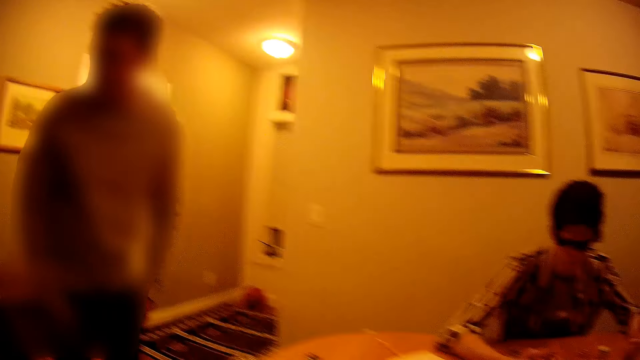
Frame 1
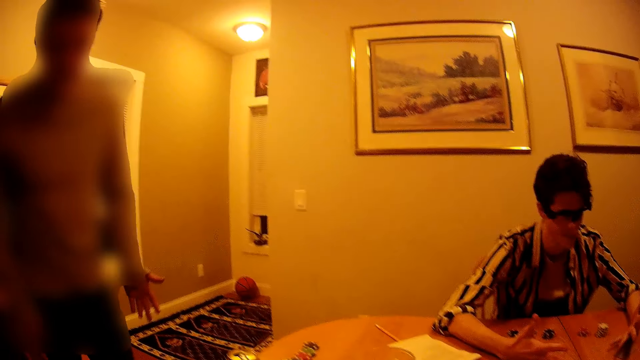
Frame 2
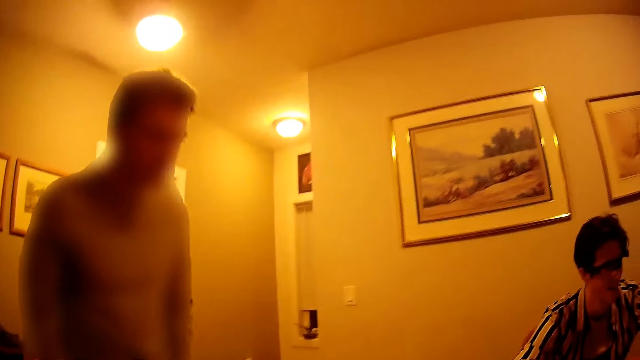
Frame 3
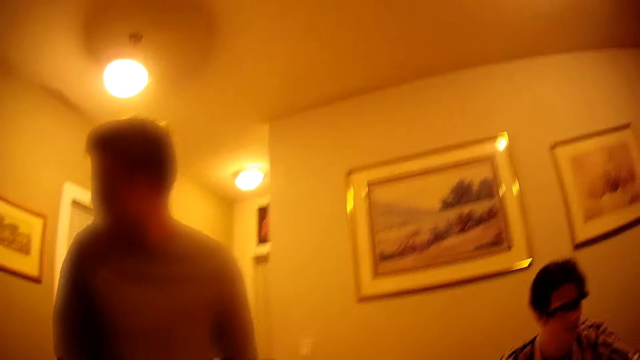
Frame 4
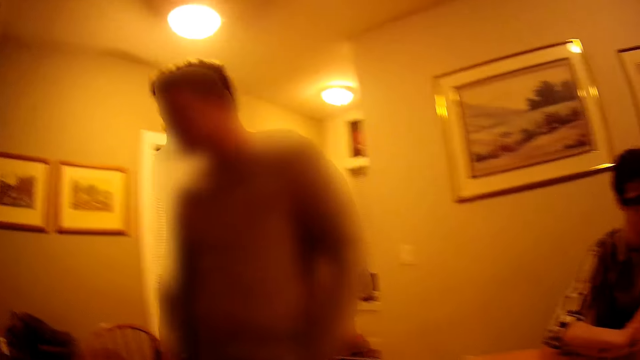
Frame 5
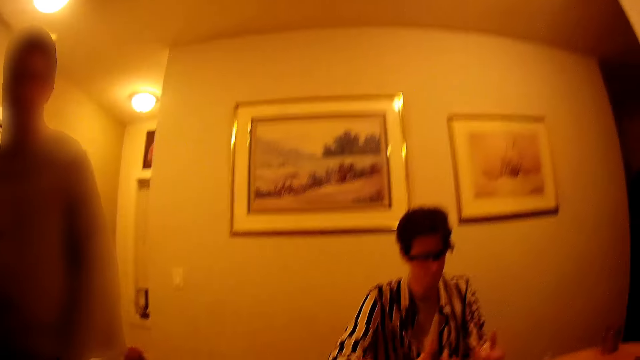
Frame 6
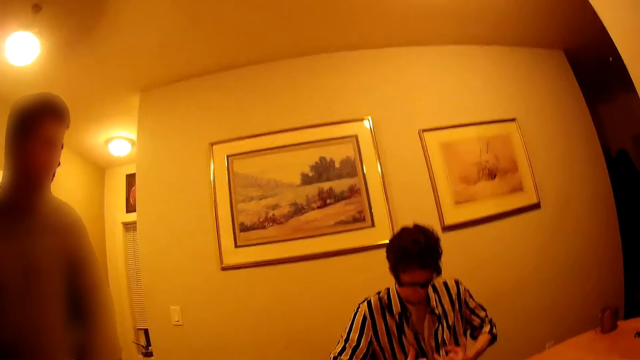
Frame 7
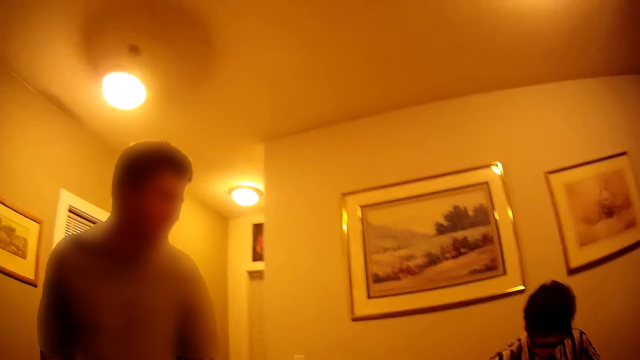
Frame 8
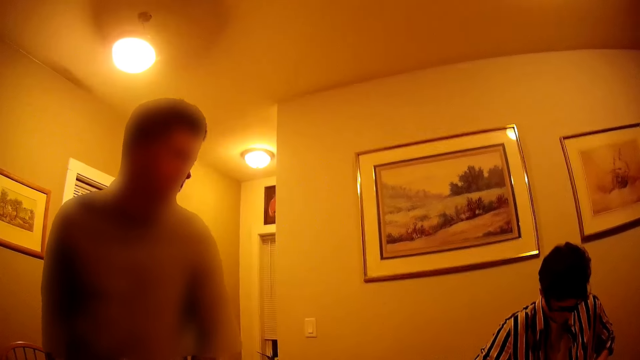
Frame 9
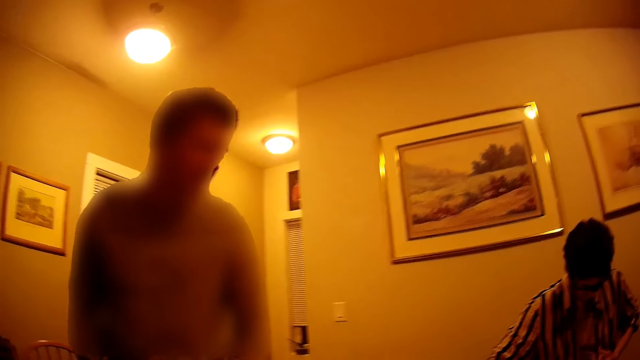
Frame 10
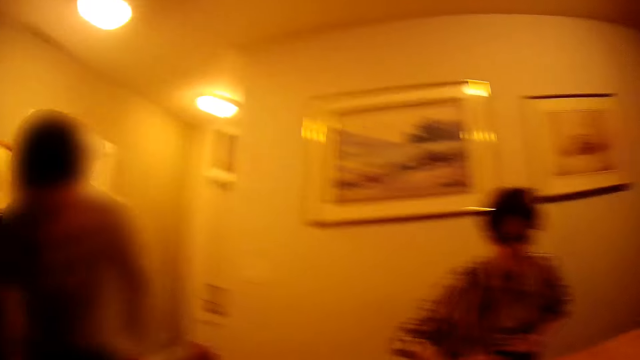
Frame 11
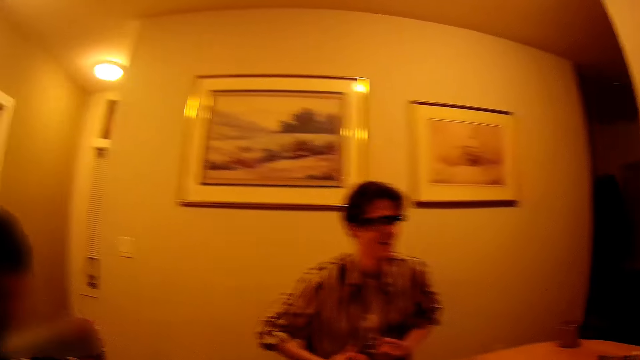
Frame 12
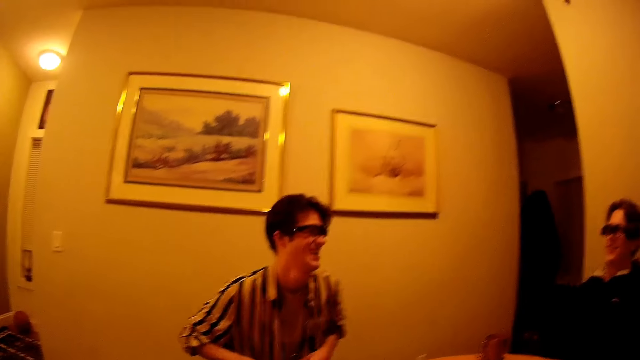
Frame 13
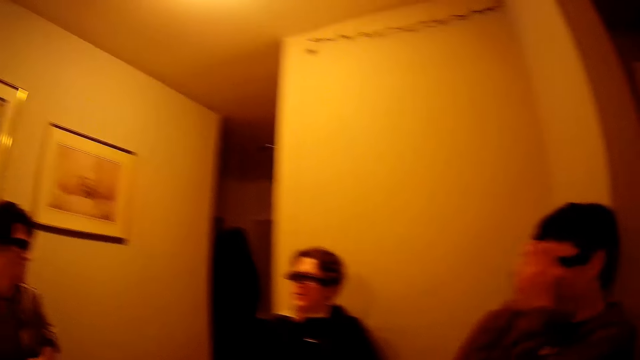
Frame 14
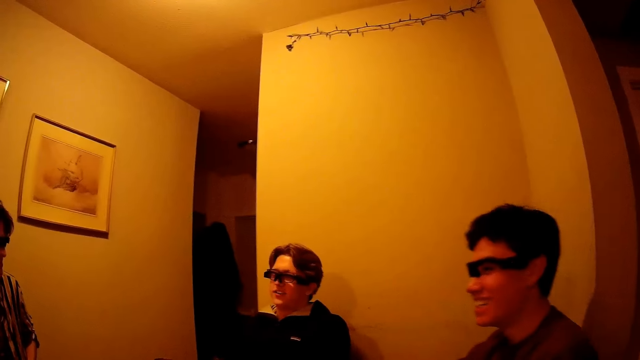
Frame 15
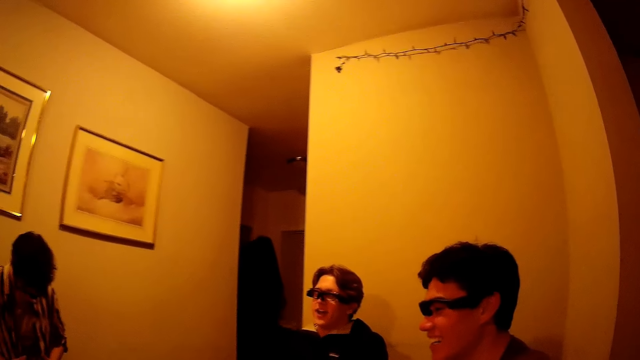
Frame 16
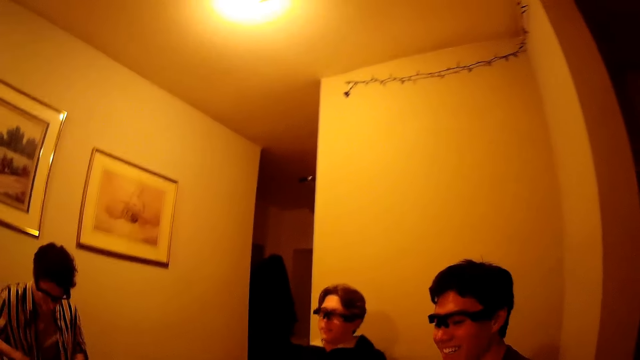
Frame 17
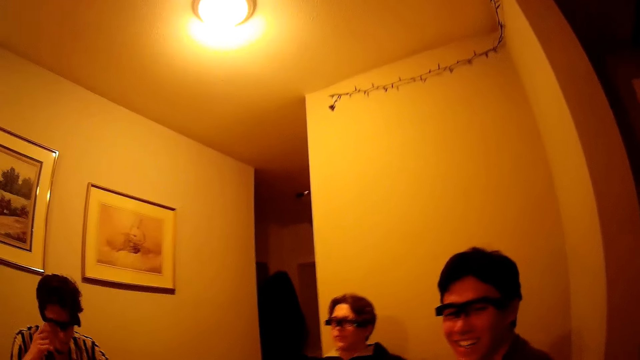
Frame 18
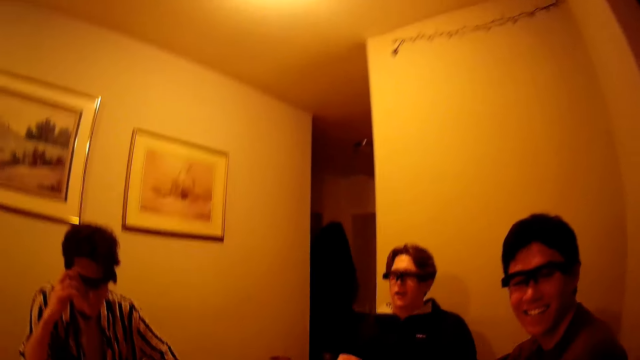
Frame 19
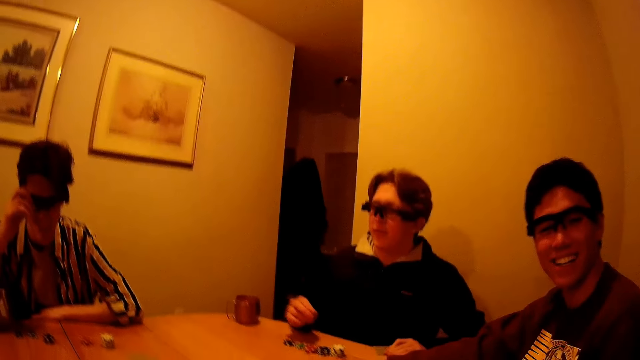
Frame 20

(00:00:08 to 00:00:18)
A man displays his palms. Another man gesticulates with his hands. The first man sits on a chair. A third man removes his hands from his face. The first man adjusts his glasses with his right hand.

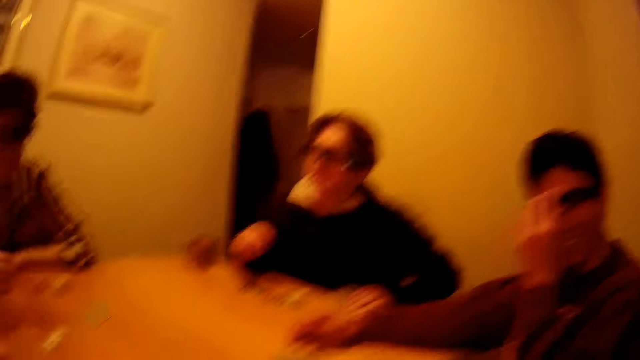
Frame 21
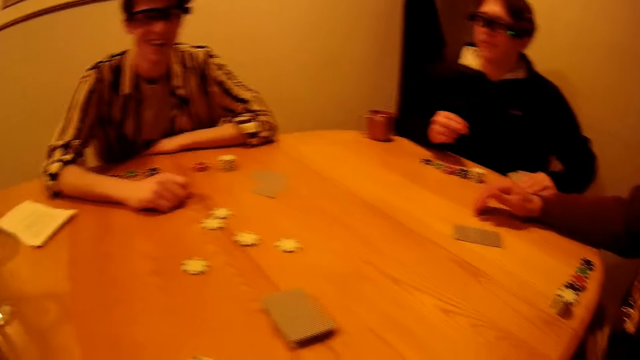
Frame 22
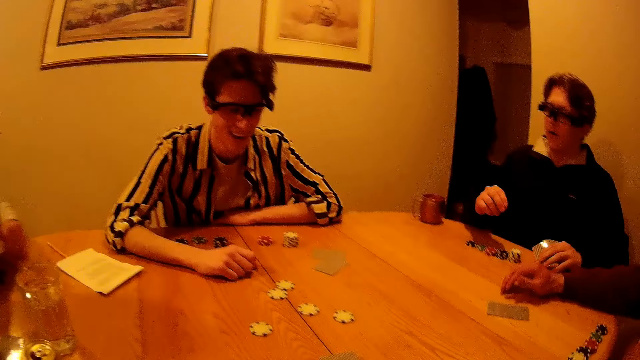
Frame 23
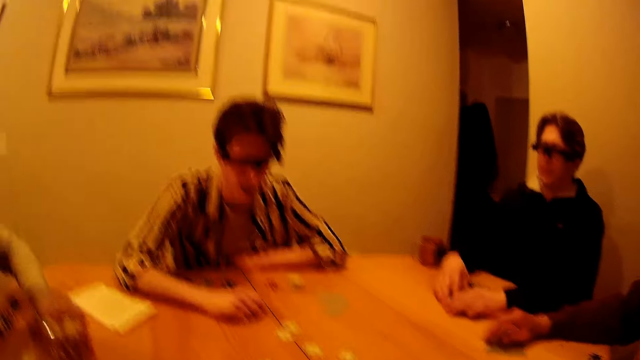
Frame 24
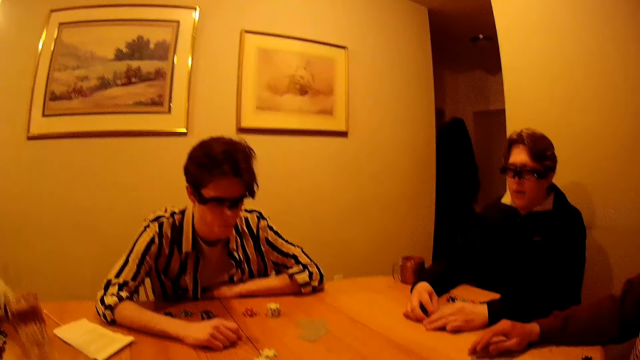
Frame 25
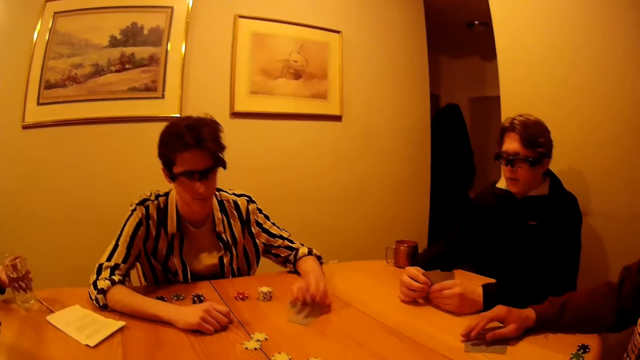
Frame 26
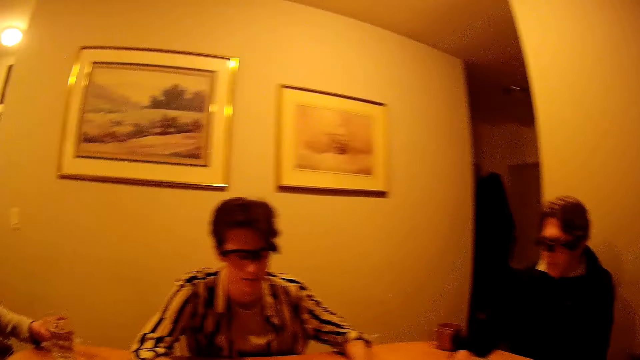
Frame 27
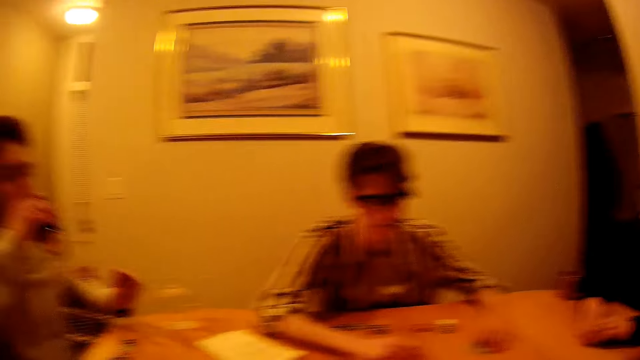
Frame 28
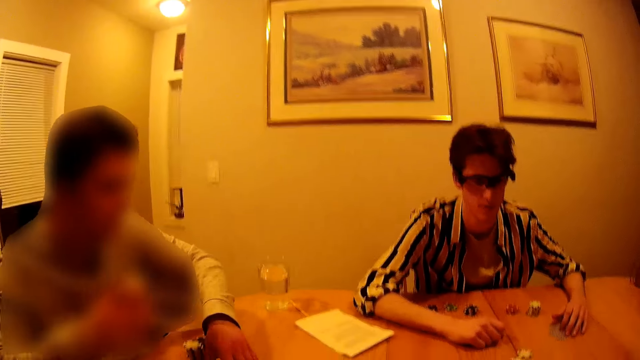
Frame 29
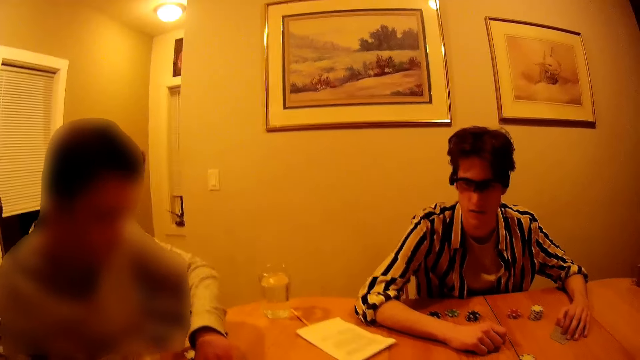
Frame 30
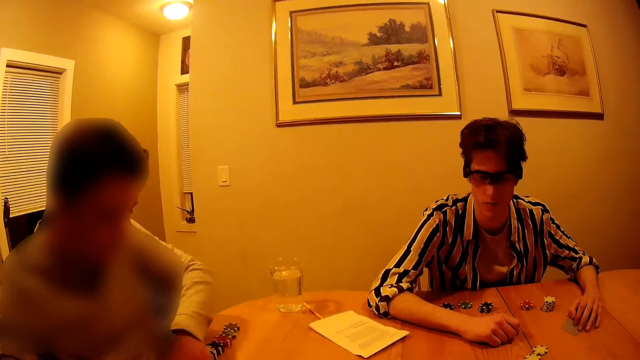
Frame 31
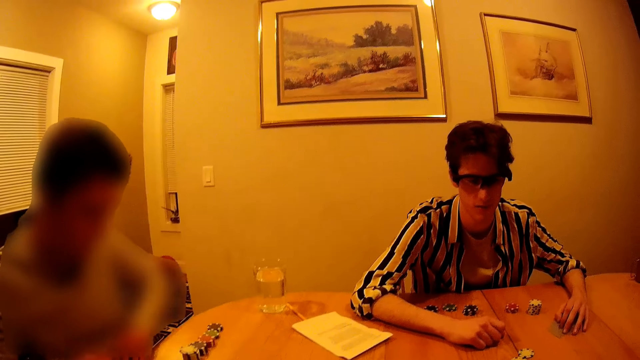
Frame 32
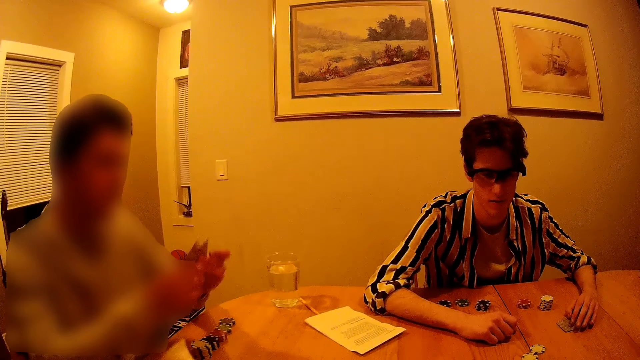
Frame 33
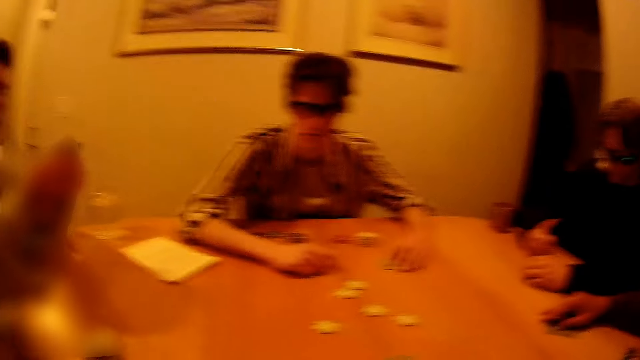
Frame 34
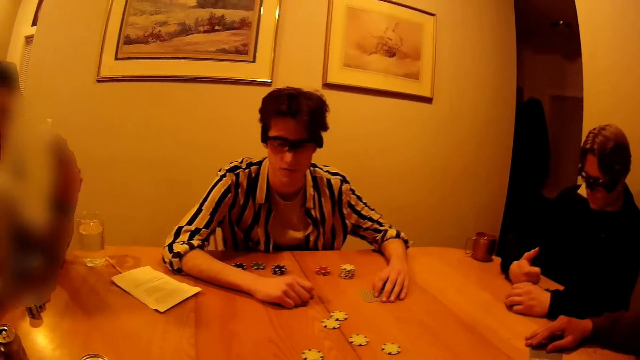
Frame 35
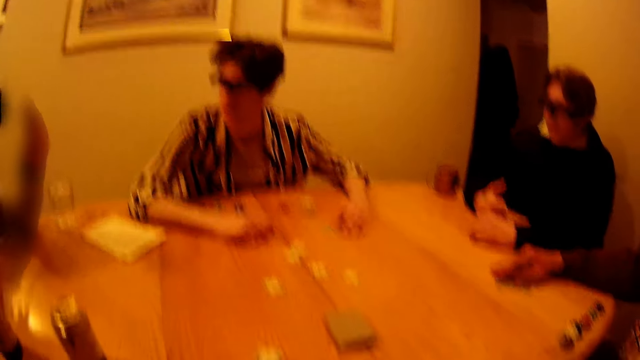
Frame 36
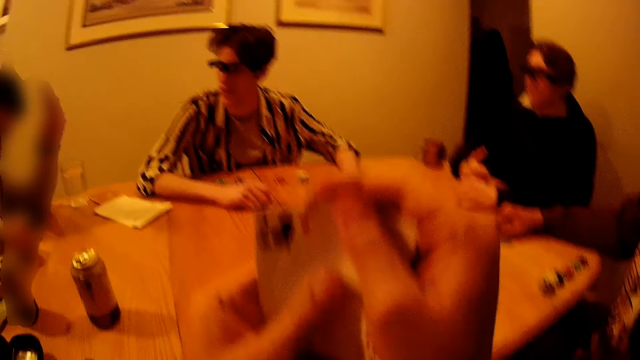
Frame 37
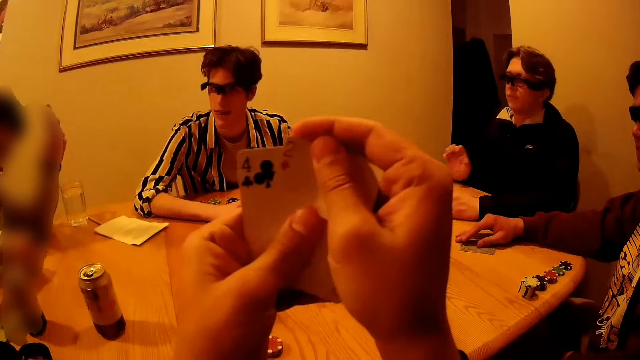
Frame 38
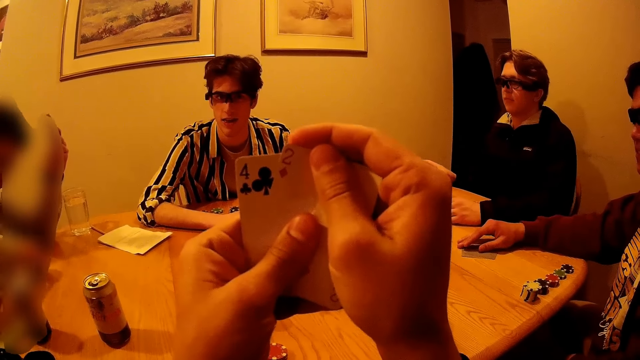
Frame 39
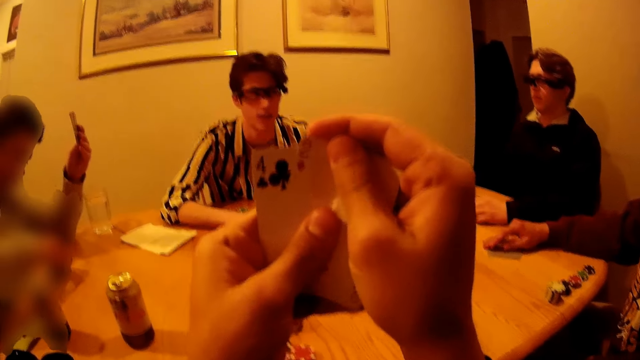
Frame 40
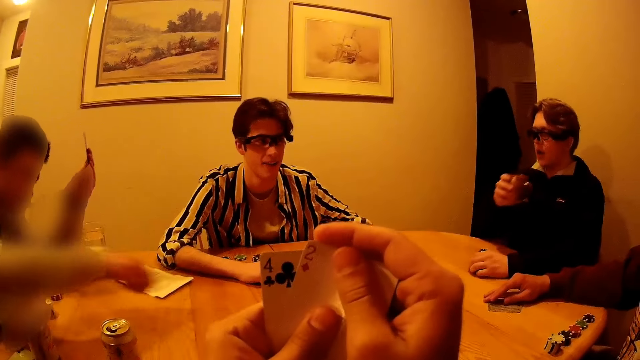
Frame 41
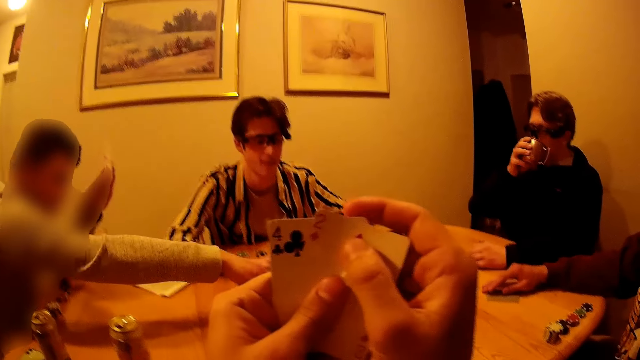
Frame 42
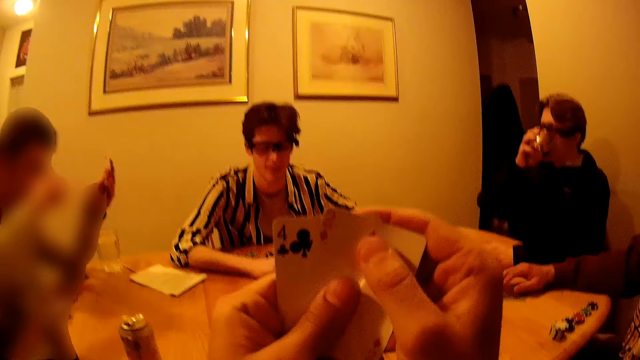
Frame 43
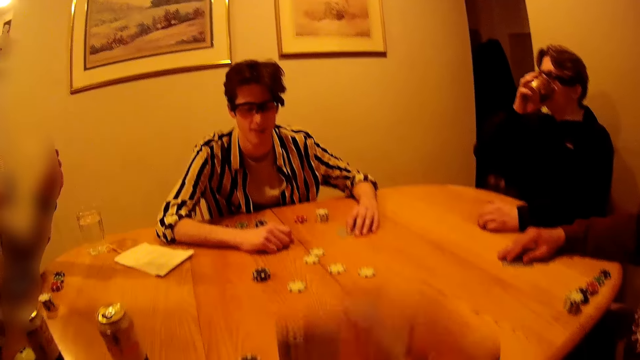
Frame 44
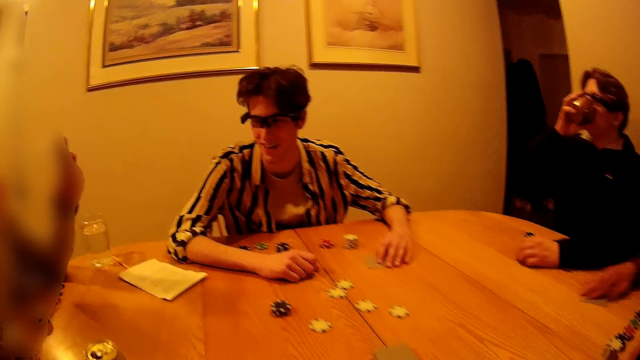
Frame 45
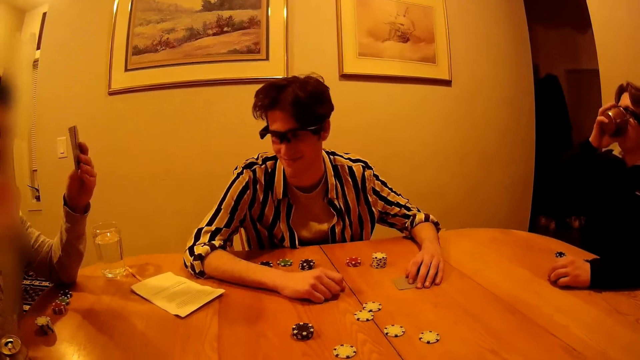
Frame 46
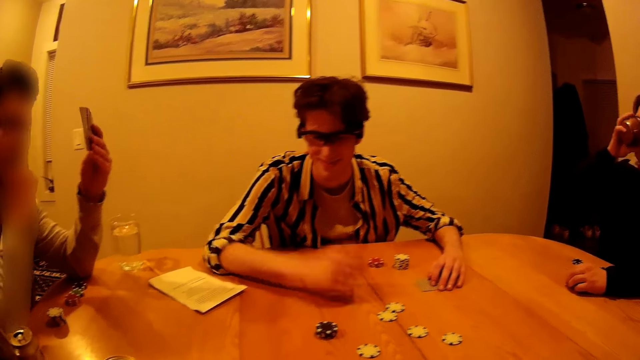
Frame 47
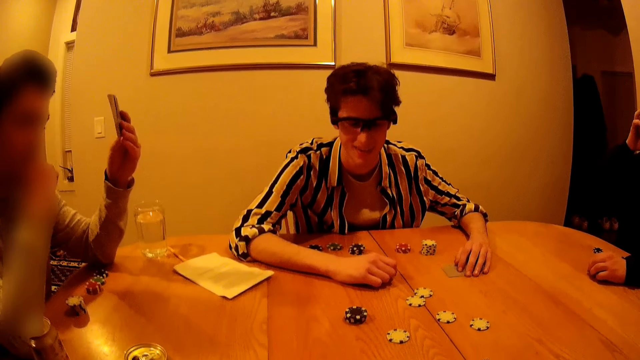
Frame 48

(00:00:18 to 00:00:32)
A man adjusts his glasses with his left hand. Another man drops his right hand from his glasses. A third man adjusts a cup of water with his left hand. A fourth man drops both hands to the table. The second man places his left hand on some cards. The third man drops a can drink from his lips with his right hand, picks up some cards with his left hand, arranges his cards with his hands and picks up some chips with his right hand. The camera wearer observes his cards in both hands. The fourth man picks up a metal cup with his right hand. The third man drops the chips in his right hand at the center of the table. The fourth man drinks from the metal cup. The camera wearer drops his hands. The first man drags some cards to himself with his right hand. The camera wearer looks around. The second man knocks the table with his right hand.
